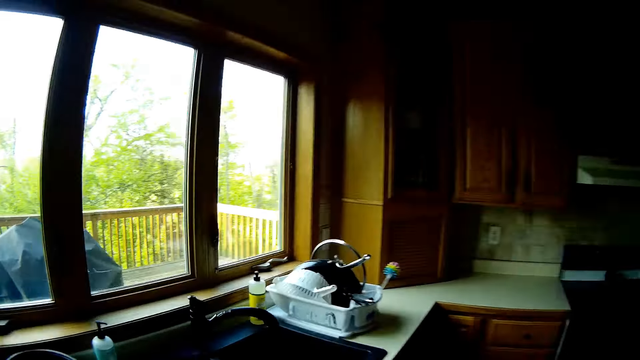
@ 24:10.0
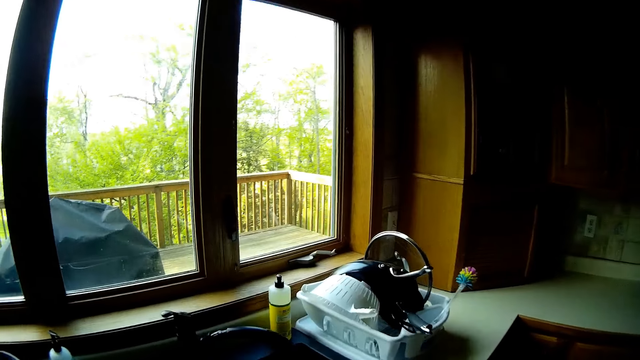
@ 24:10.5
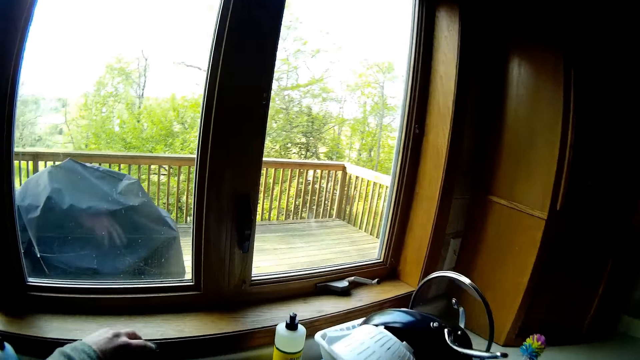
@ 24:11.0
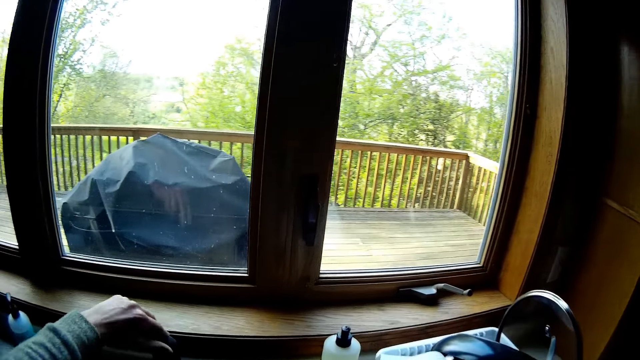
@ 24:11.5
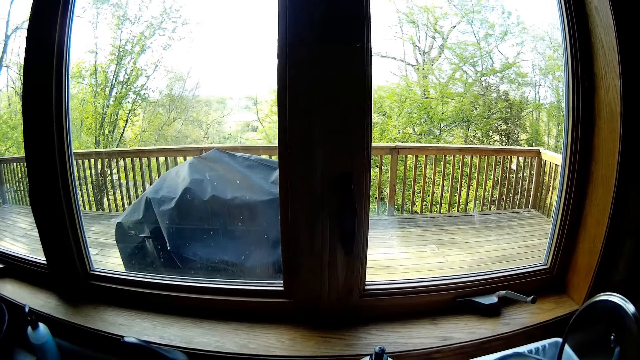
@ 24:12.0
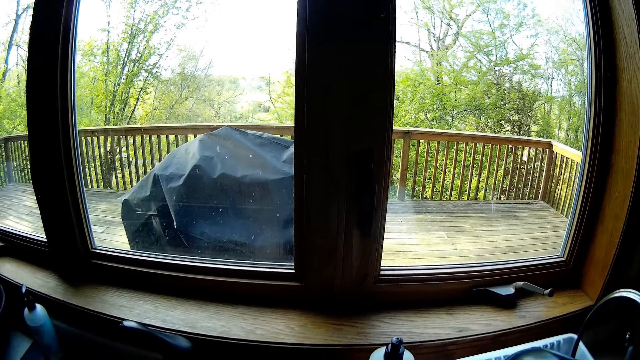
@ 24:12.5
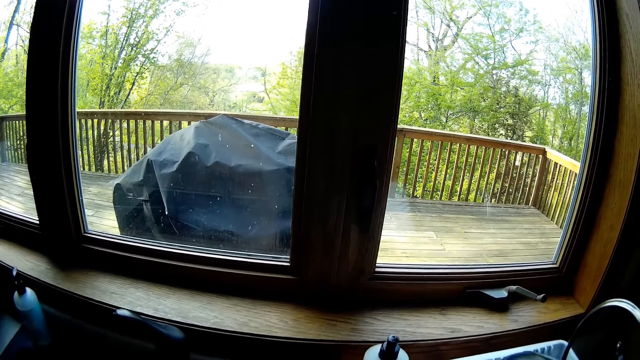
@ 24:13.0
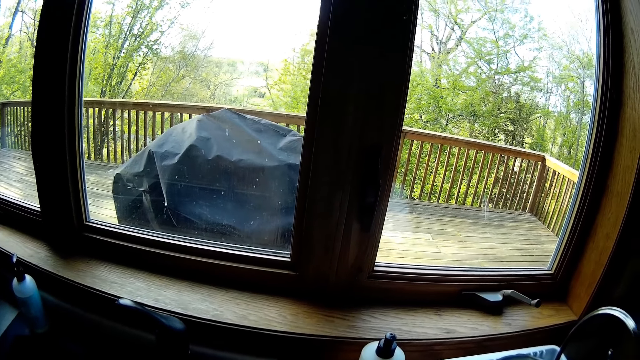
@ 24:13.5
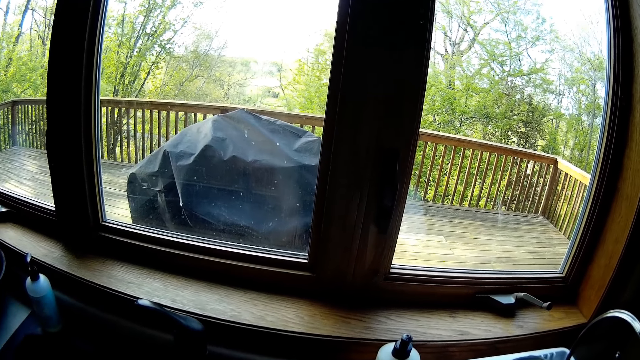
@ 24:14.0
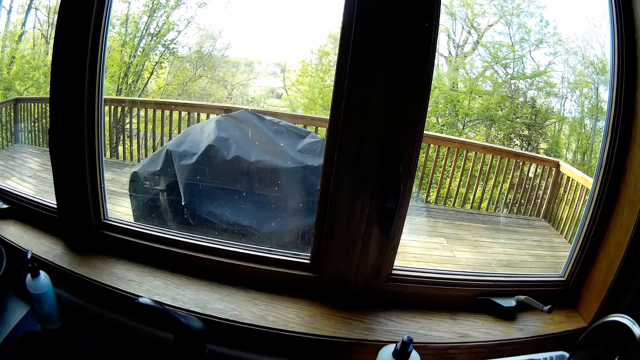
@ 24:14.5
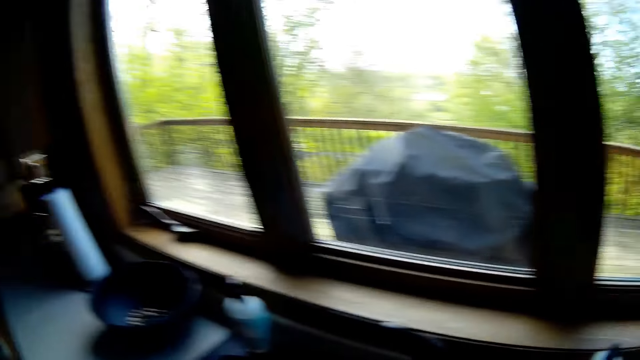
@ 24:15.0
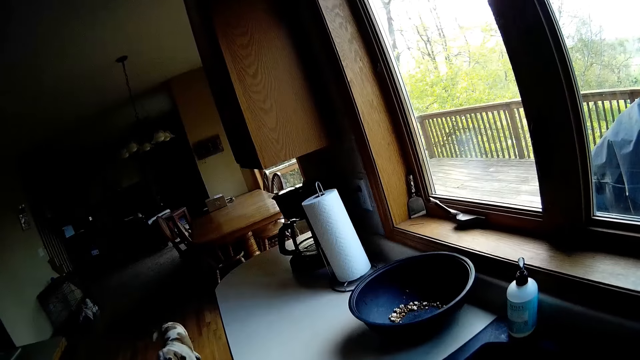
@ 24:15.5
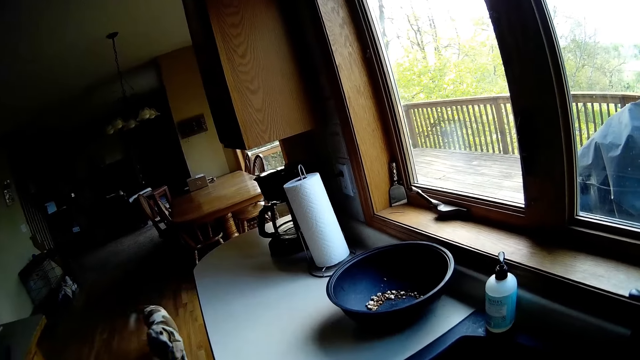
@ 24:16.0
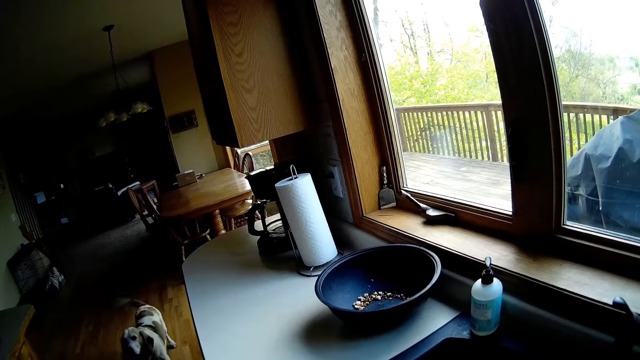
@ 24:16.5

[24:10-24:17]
The camera wearer opens a tap in a kitchen with her left hand. She washes hands in the sink. She interacts with a dog. She turns around and talks to the dog.

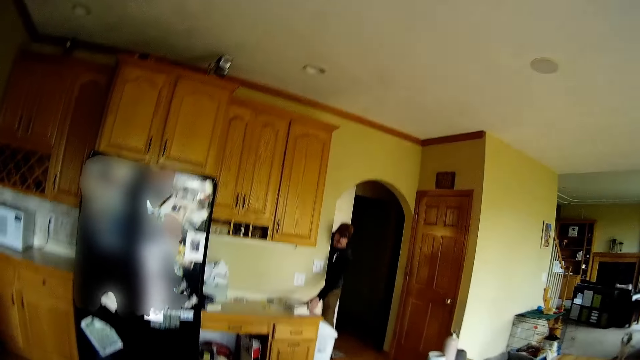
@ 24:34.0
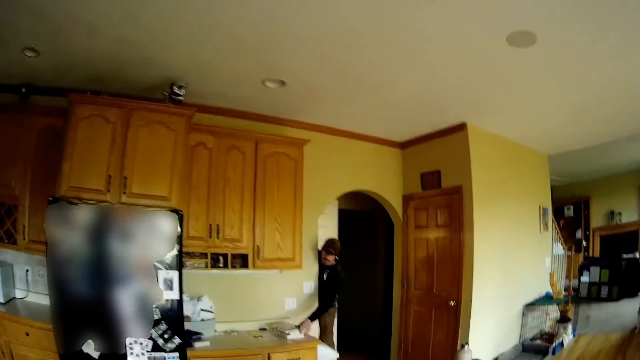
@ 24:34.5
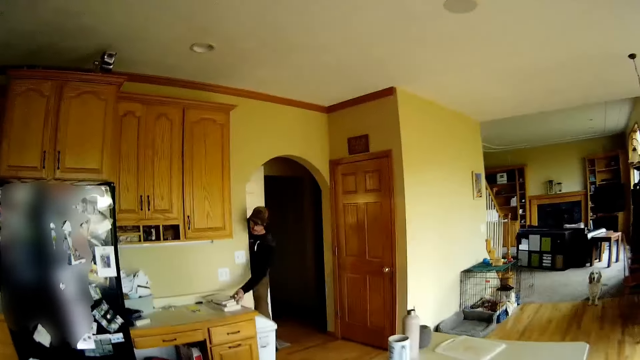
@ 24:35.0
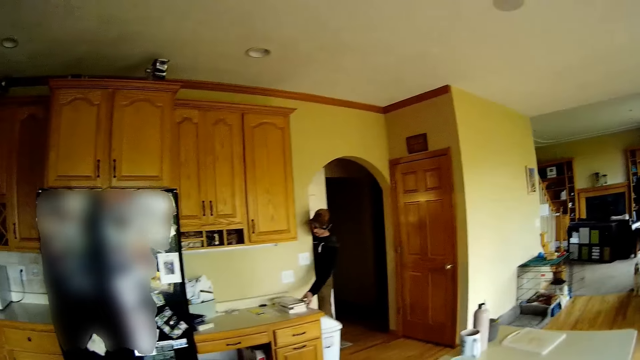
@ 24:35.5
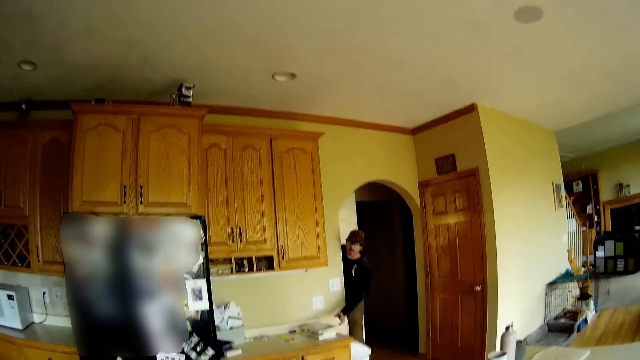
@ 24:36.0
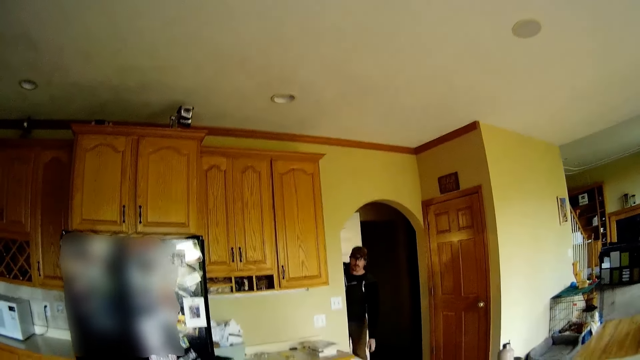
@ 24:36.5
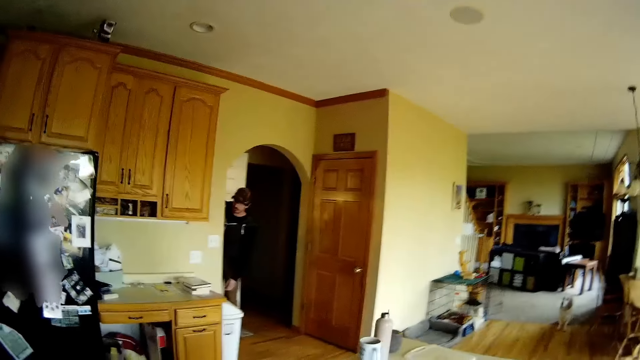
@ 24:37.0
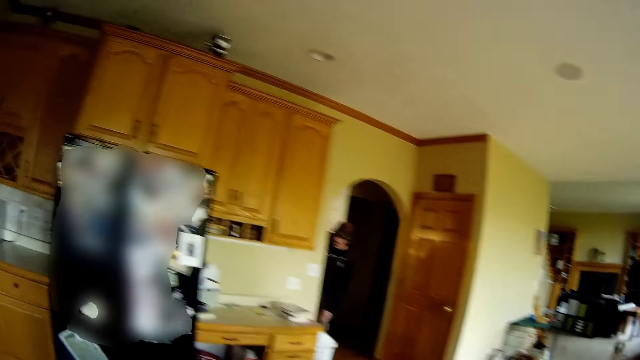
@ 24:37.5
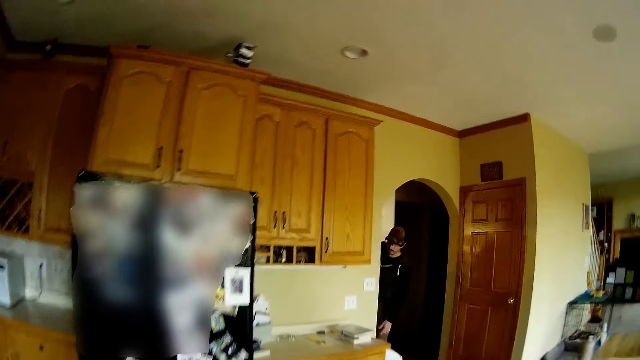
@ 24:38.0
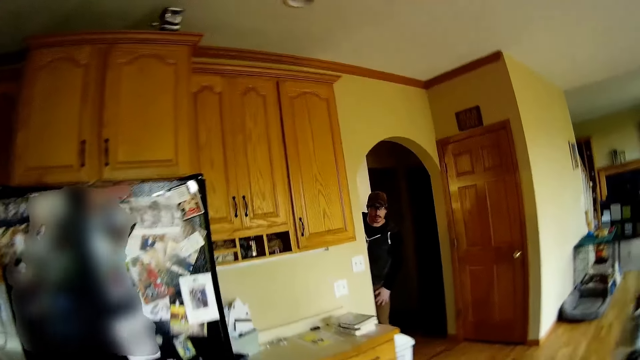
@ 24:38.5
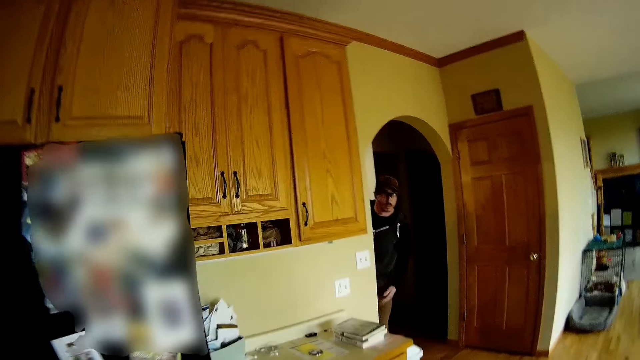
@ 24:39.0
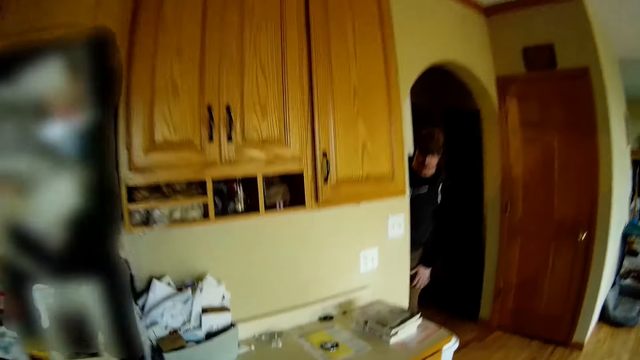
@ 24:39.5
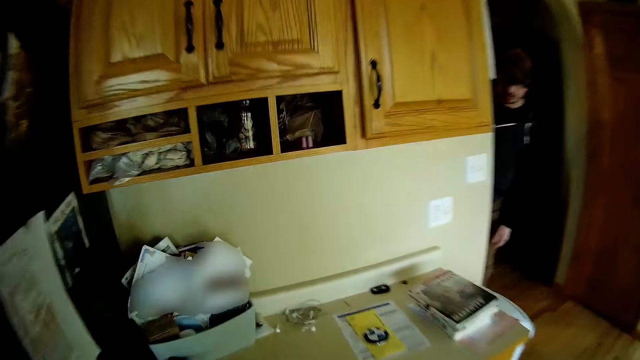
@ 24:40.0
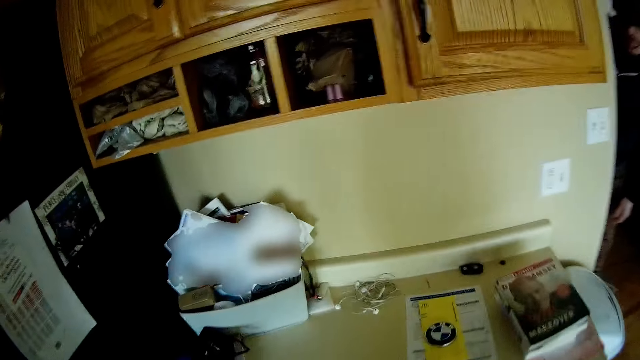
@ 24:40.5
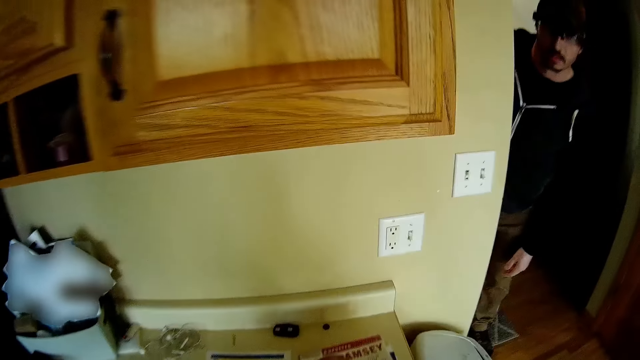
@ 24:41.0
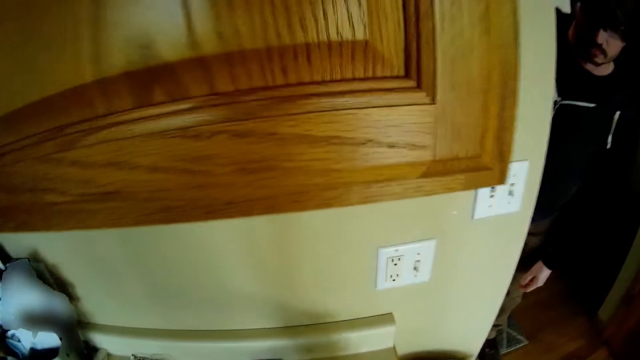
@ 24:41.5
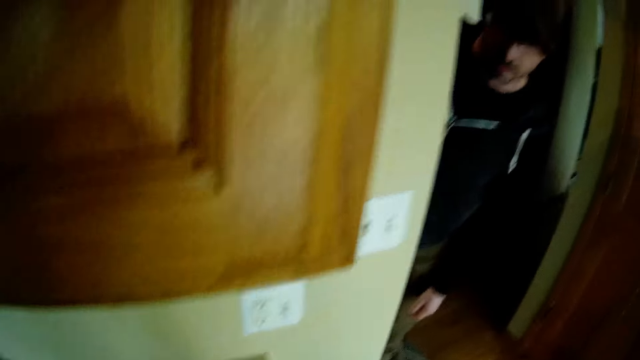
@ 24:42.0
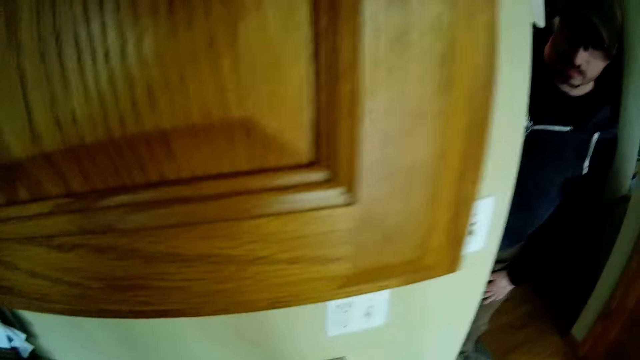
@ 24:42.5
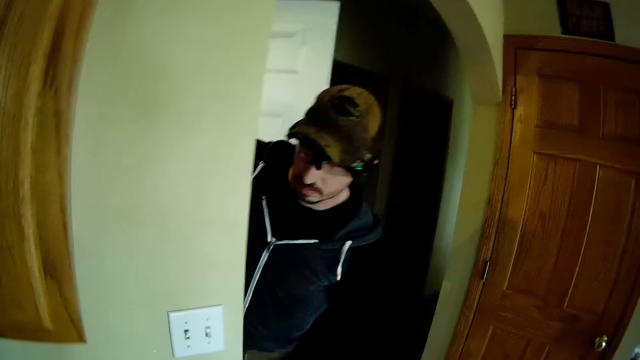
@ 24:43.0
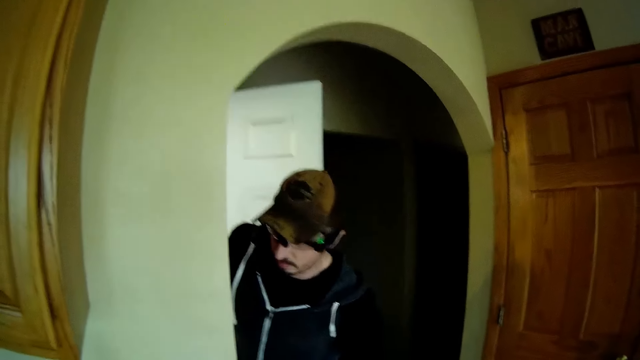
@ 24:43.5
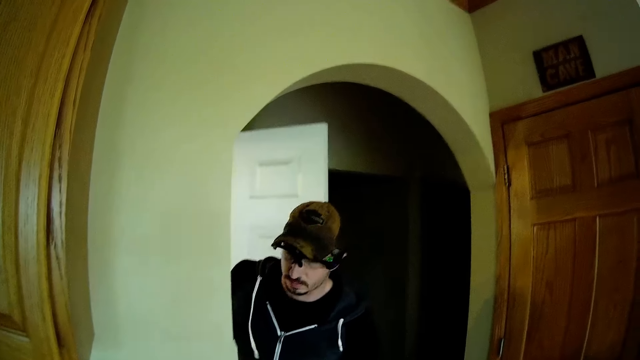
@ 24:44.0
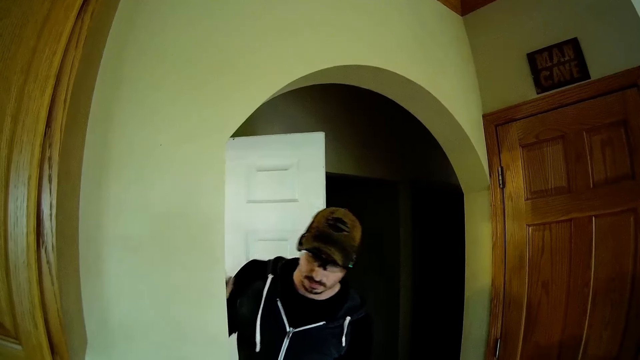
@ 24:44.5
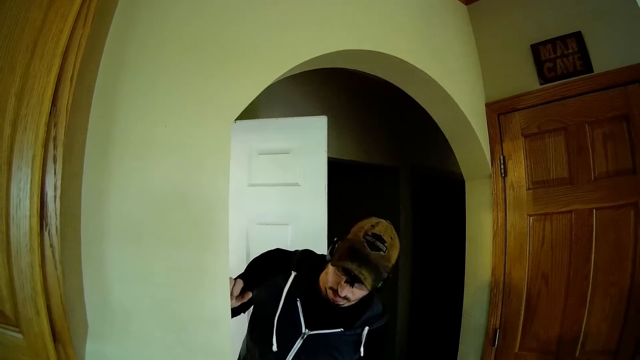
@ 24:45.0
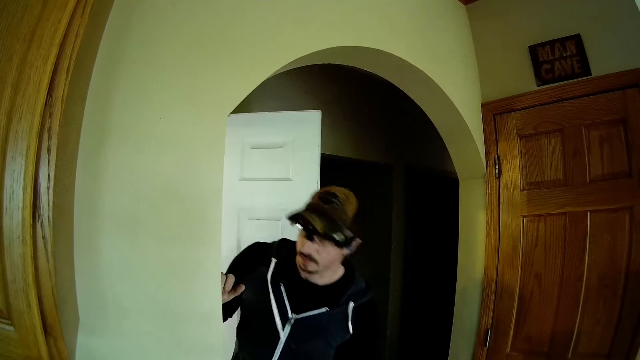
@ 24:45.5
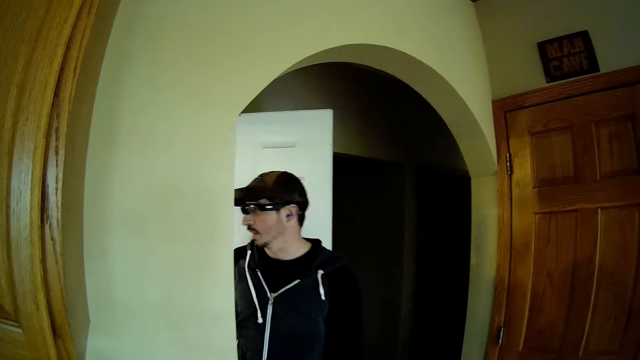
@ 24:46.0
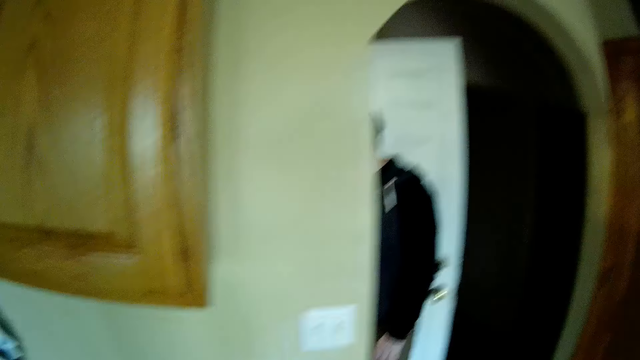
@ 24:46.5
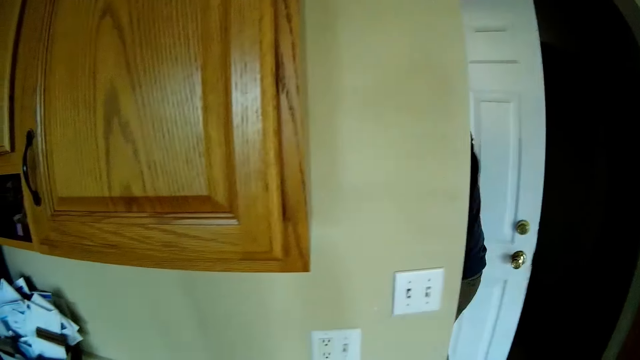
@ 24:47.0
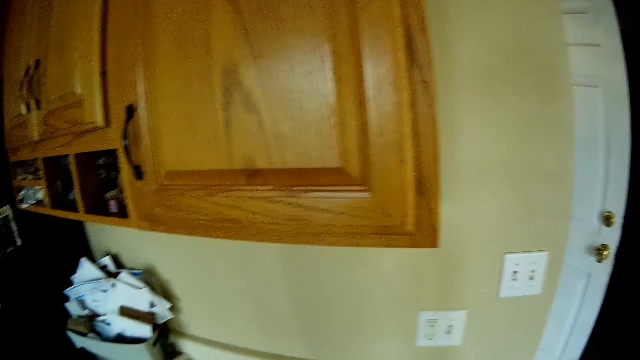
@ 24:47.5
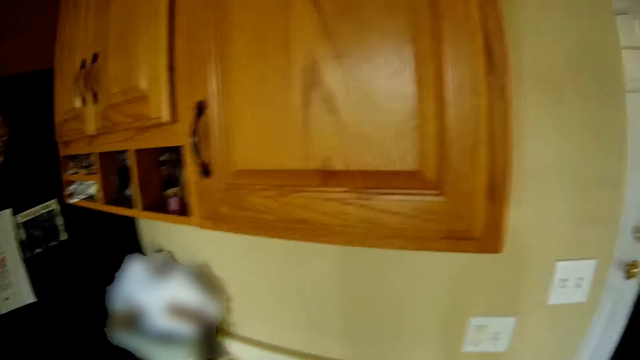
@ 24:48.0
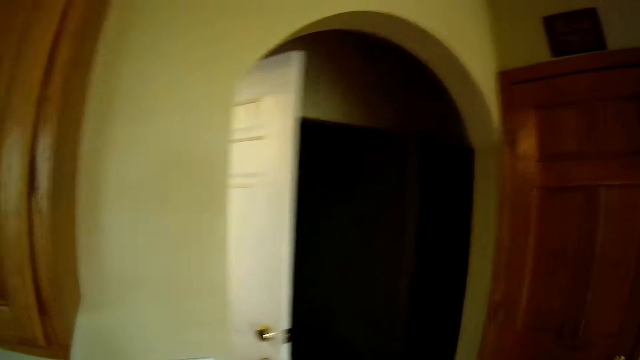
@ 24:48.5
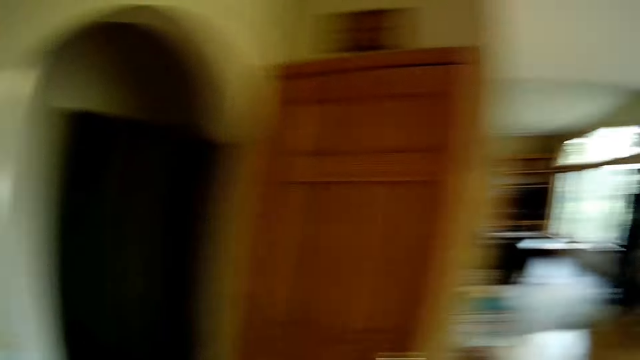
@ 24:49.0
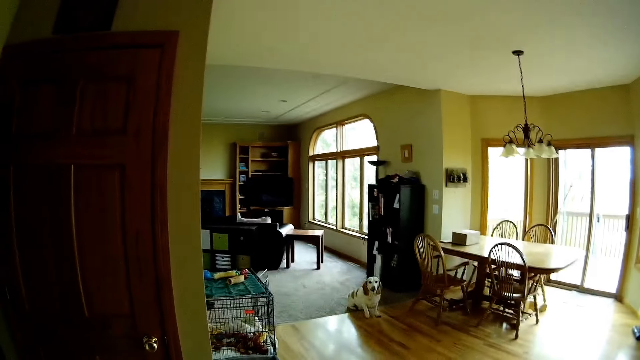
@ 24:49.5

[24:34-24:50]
A person converses with the camera wearer. The camera wearer converses with the person. The person converses with the camera wearer. The camera wearer closes the door.
